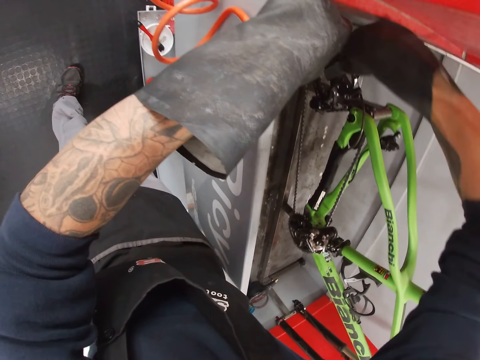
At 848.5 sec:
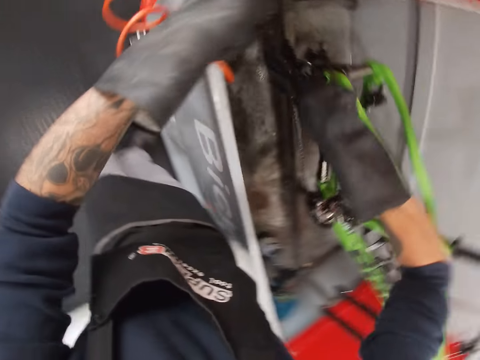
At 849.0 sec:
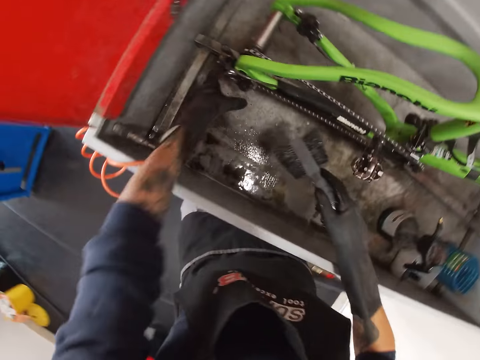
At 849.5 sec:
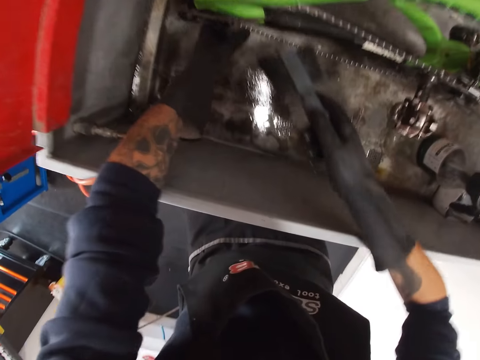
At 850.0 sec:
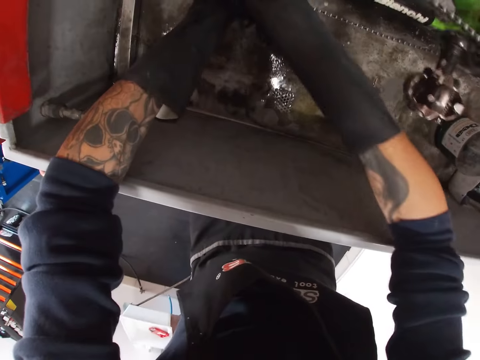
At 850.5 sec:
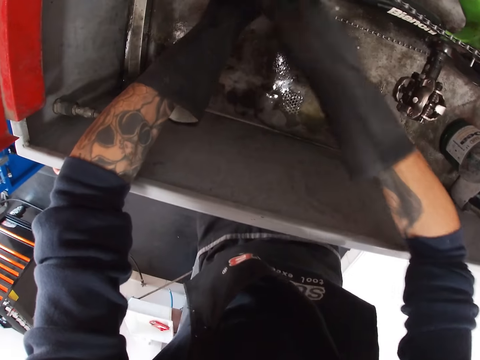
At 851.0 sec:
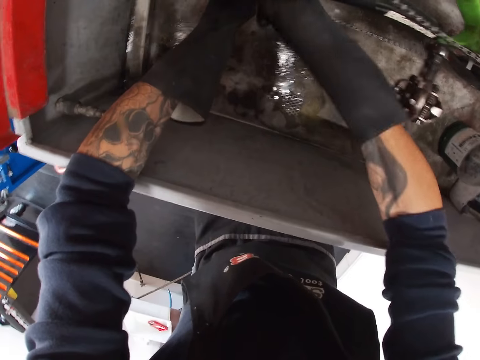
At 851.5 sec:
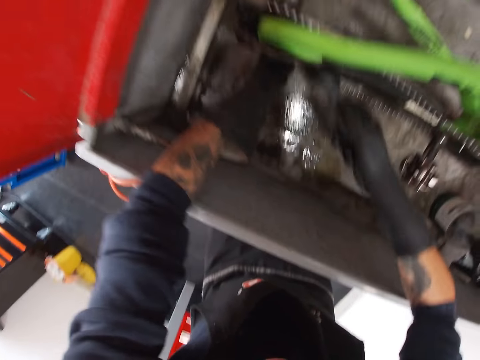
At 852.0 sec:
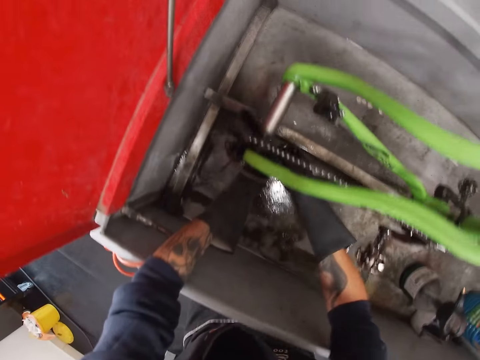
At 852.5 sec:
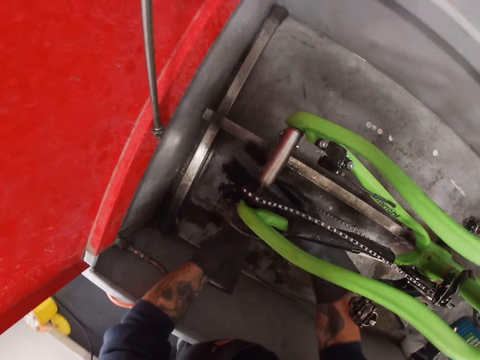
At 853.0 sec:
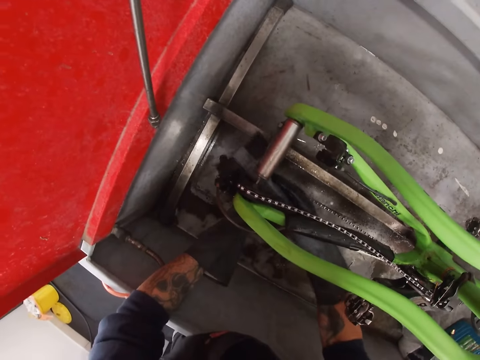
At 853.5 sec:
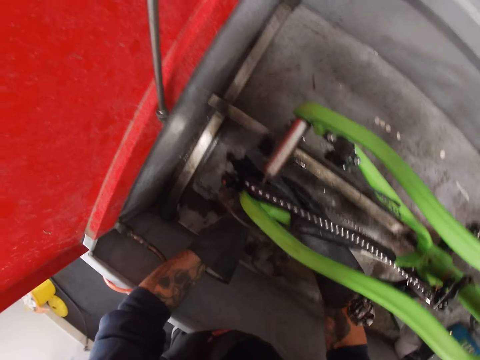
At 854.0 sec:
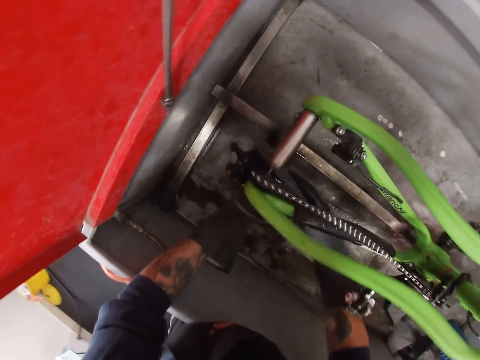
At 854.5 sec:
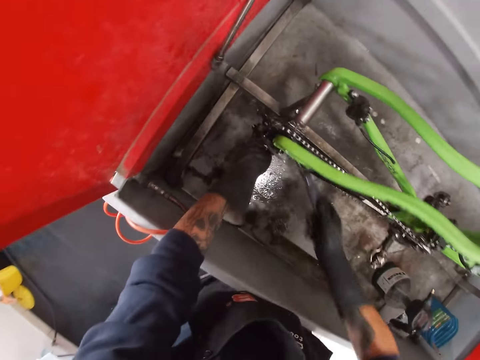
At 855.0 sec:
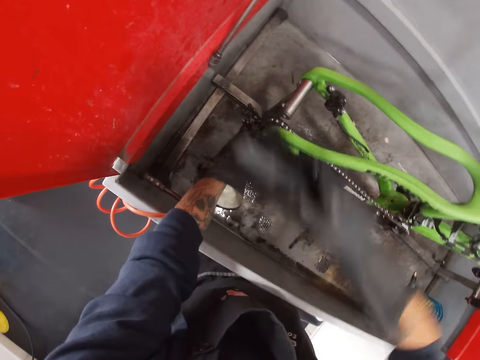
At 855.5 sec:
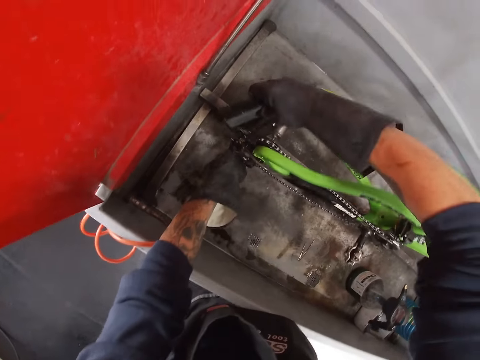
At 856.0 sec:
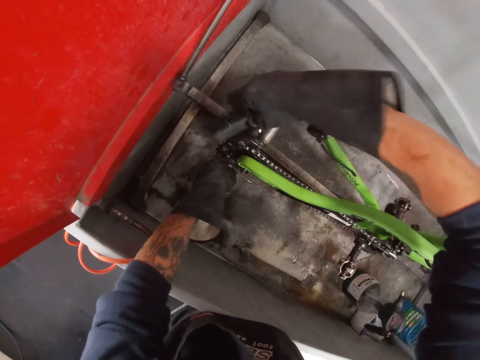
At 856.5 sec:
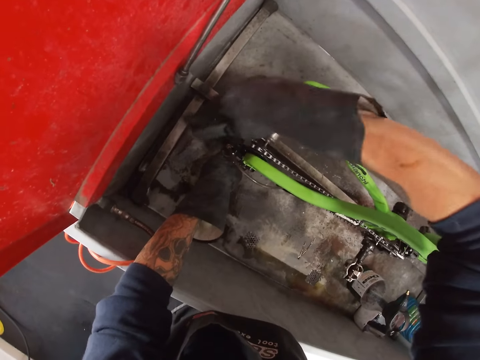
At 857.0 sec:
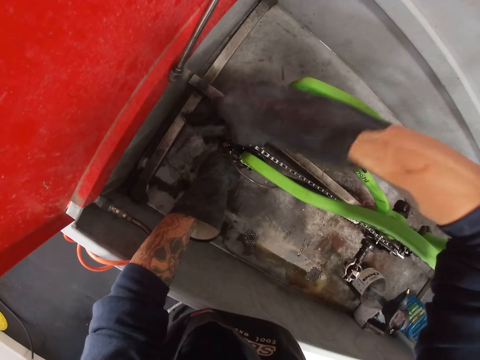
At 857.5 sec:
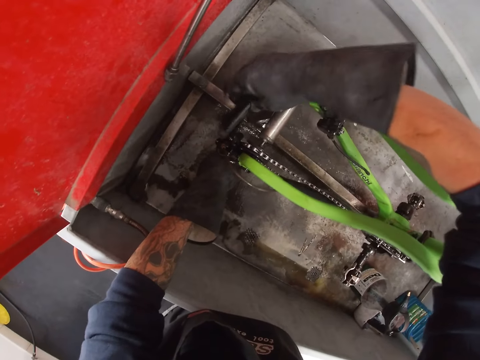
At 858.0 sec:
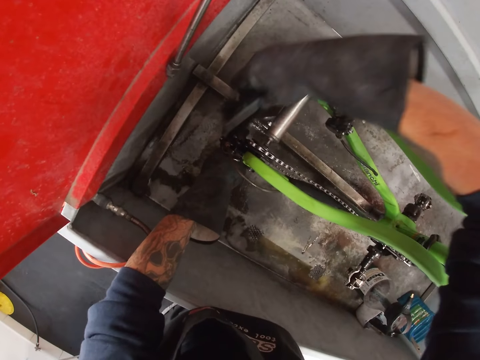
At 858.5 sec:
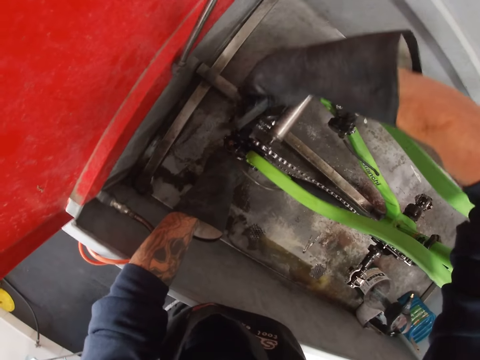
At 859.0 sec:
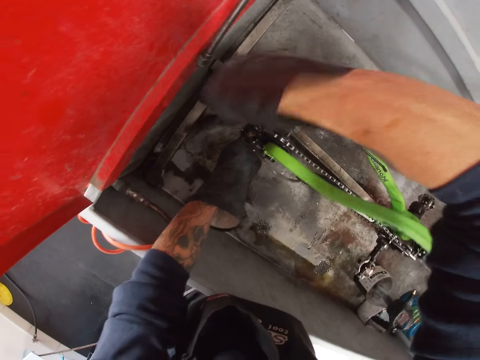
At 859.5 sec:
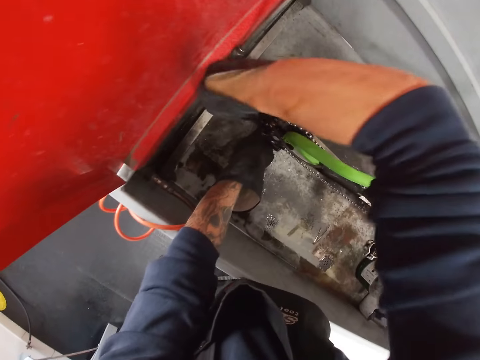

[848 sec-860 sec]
The camera wearer holds the bicycle with his gloved left hand. He scrubs the bicycle in the trunk with the brush in his gloved right hand.

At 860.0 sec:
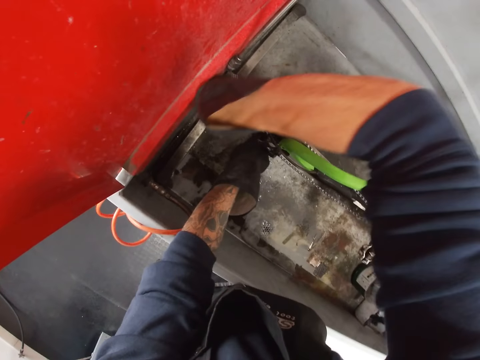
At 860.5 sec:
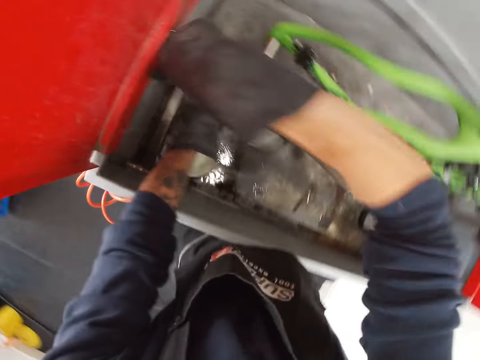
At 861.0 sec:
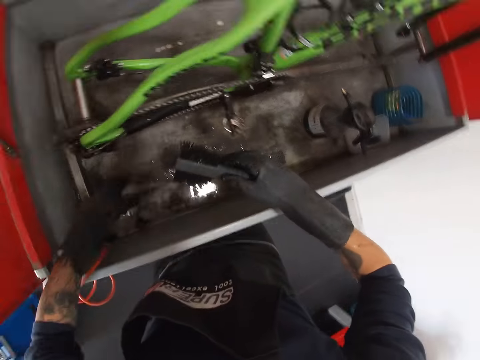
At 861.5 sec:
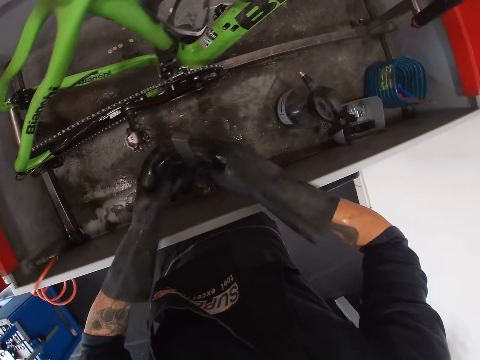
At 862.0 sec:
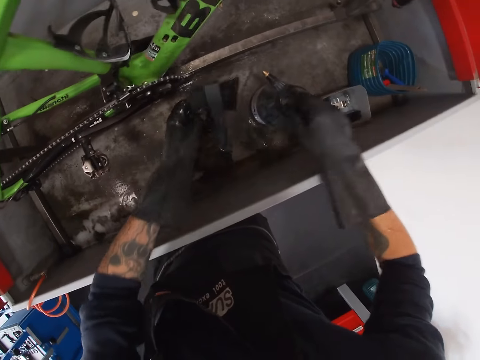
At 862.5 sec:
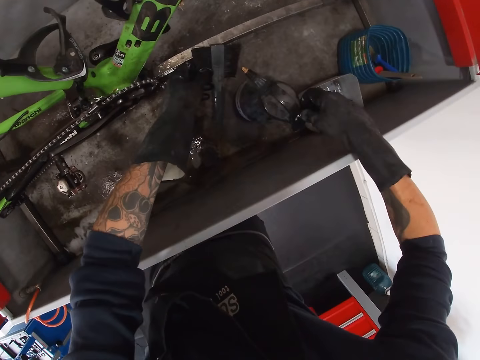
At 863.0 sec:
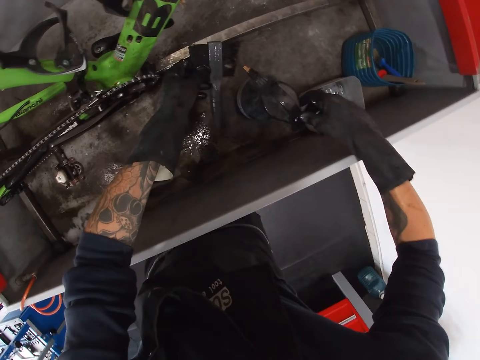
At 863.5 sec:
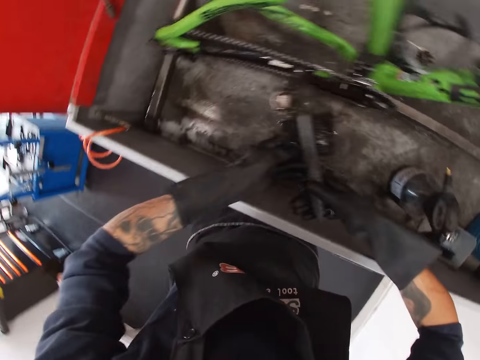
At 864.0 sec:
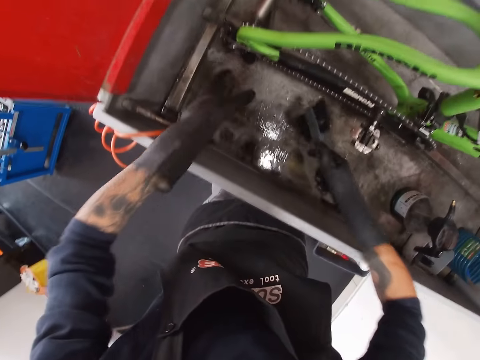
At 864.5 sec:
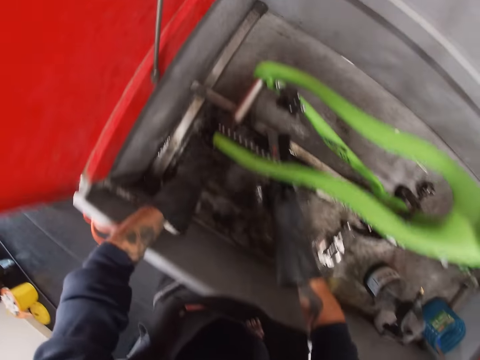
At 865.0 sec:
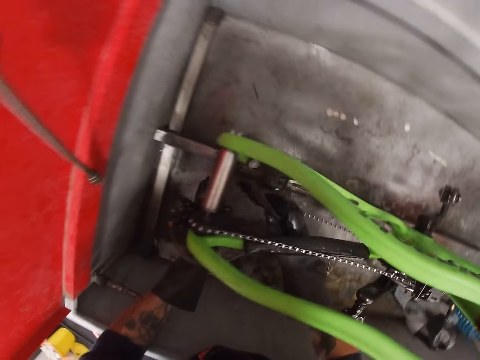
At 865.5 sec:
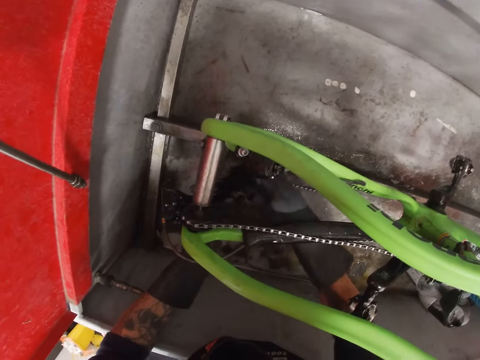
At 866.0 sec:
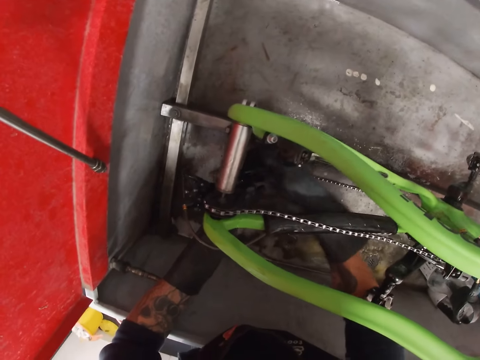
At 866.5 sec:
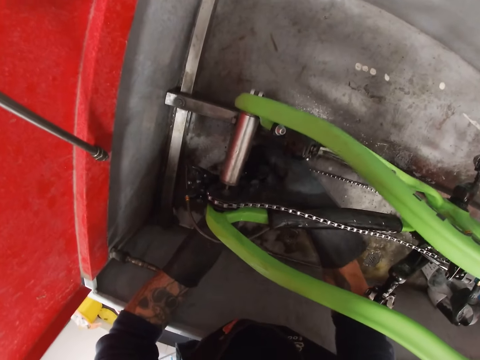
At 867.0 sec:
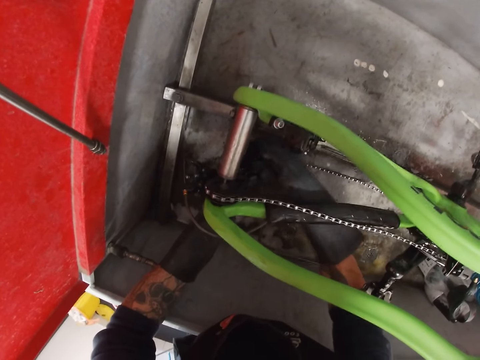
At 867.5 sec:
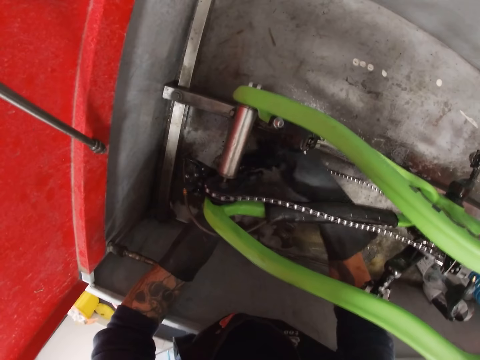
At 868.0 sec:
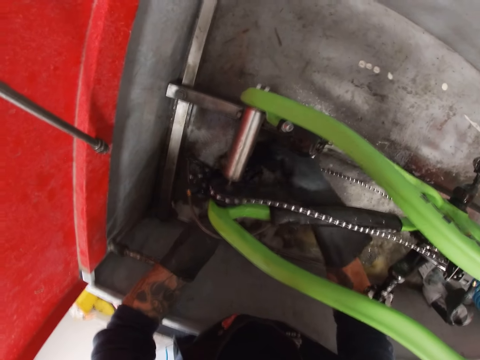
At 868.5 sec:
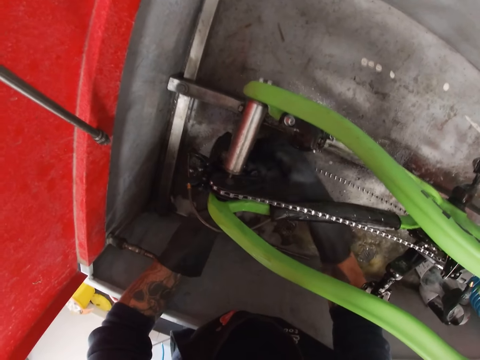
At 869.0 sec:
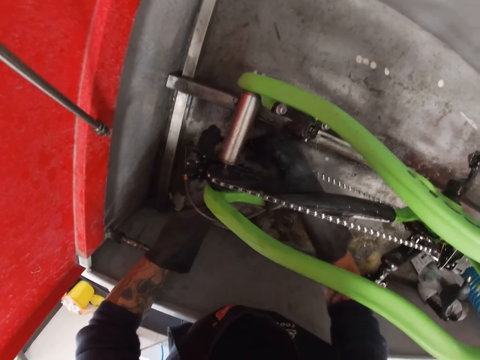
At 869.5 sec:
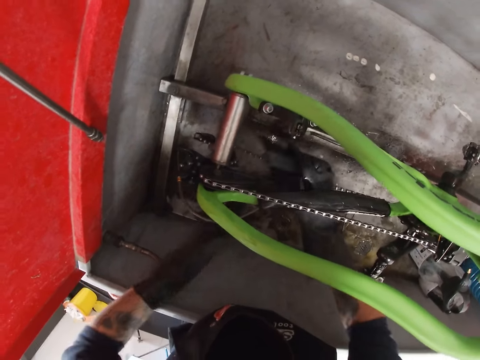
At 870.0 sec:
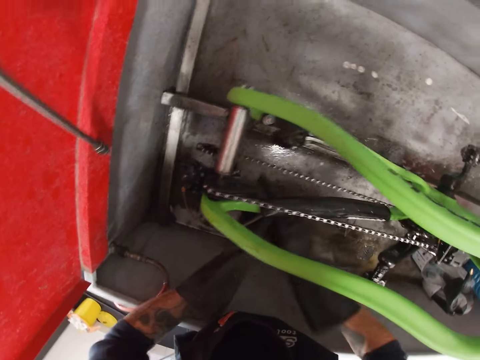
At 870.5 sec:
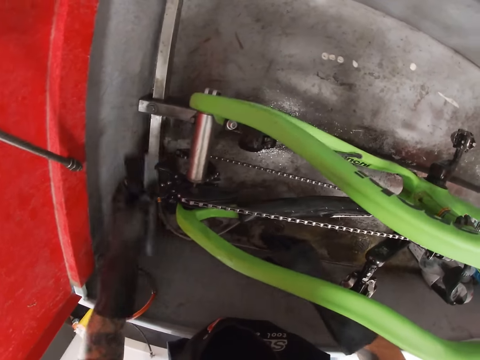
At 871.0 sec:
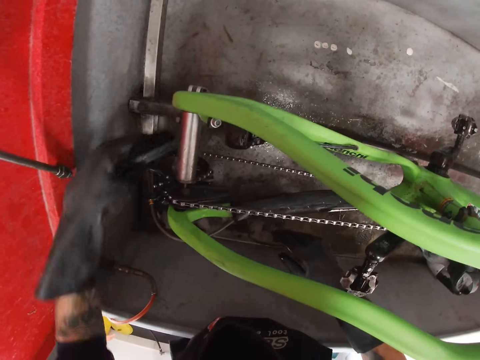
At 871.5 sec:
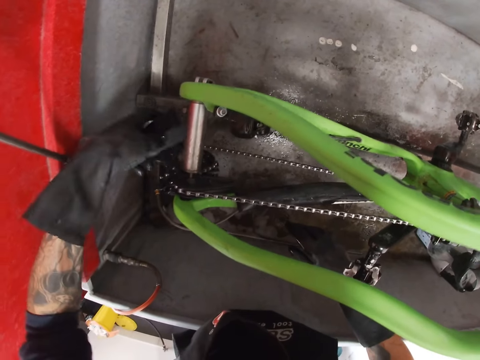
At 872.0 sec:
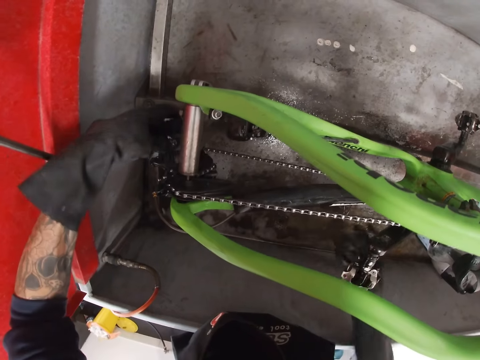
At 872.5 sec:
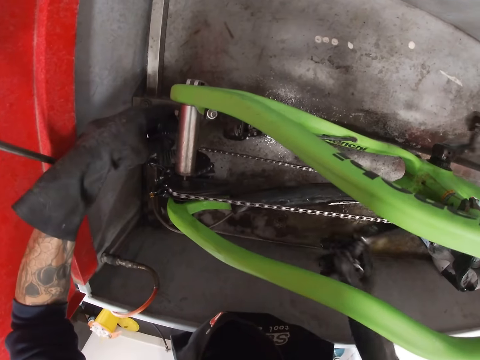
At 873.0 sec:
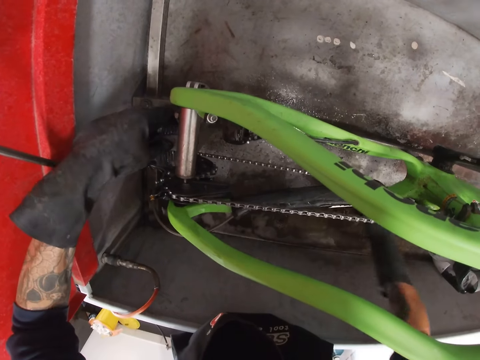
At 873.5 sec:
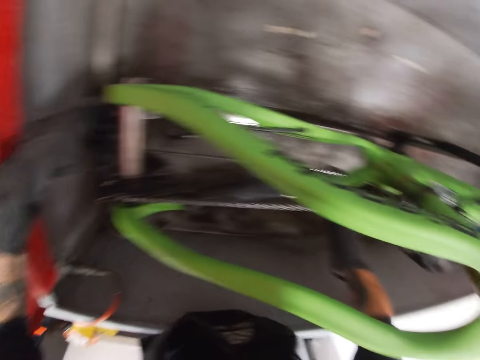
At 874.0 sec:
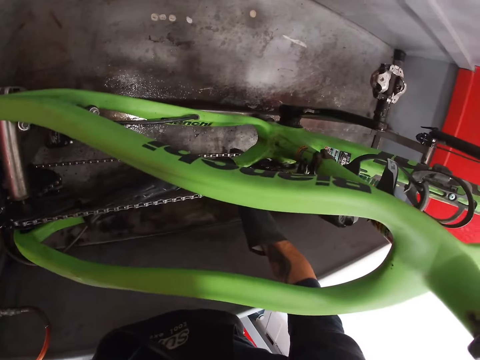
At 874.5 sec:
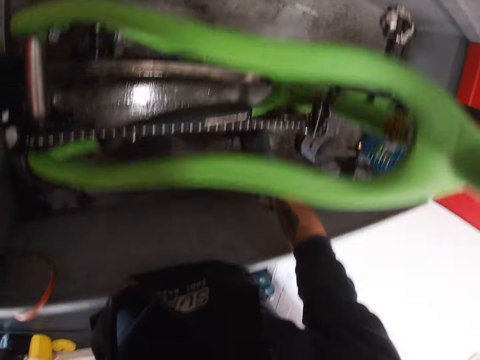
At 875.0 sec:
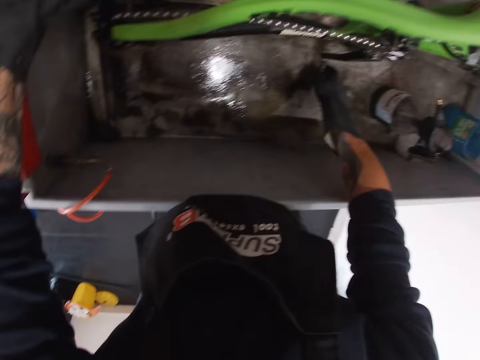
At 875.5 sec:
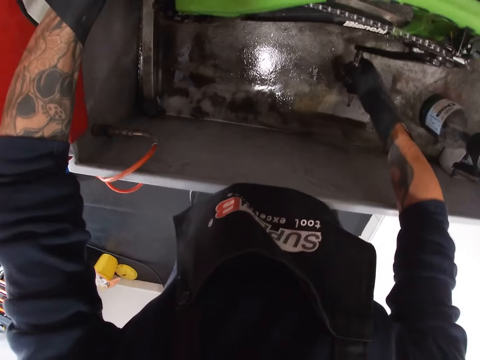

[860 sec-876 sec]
The camera wearer passes the brush from his gloved right hand to his gloved left hand. He applies cleaning fluid to the brush in his gloved left hand from the spray can in the trunk with his gloved right hand. He passes the brush from his gloved left hand to his gloved right hand. He holds the bicycle with his gloved left hand. He scrubs the bicycle in the trunk with the brush in his gloved right hand. He passes the brush from his gloved right hand to his gloved left hand. He adjusts the bicycle pedal with his gloved right hand. He holds the bicycle cassette with his gloved left hand. He turns the pedals.
